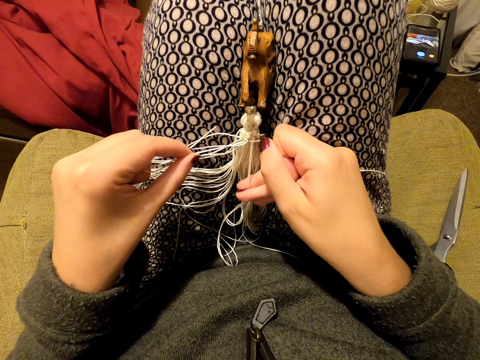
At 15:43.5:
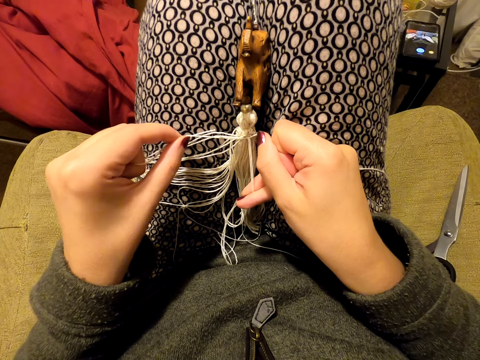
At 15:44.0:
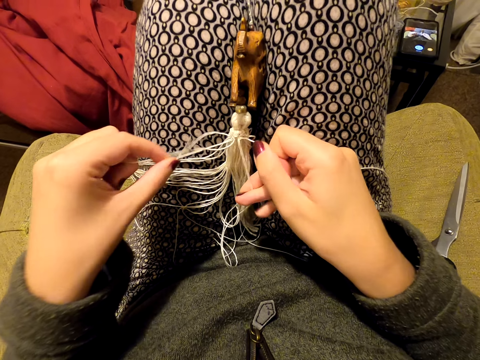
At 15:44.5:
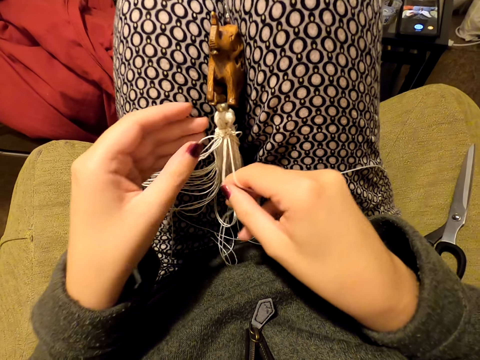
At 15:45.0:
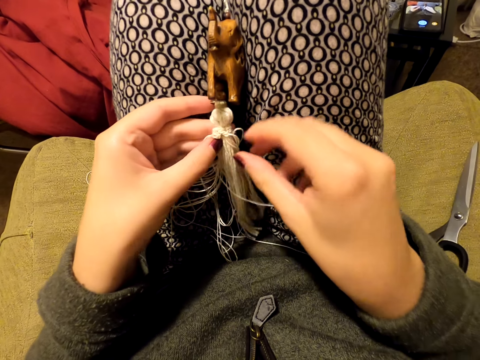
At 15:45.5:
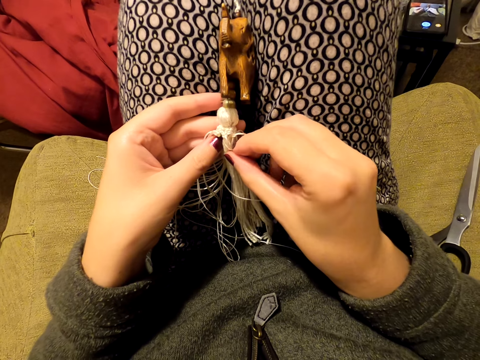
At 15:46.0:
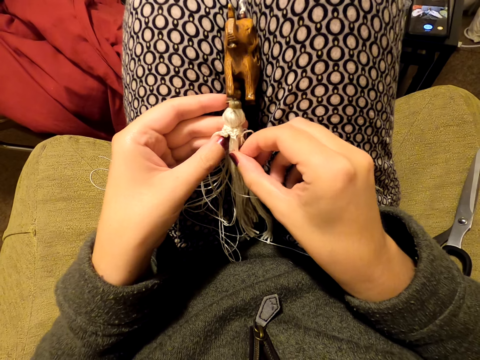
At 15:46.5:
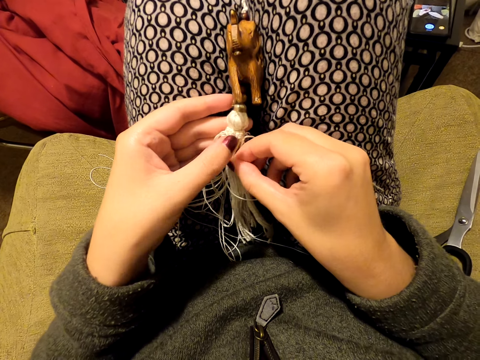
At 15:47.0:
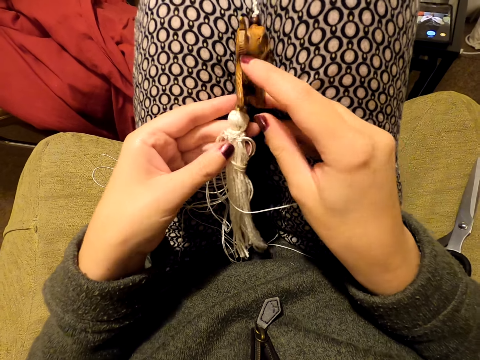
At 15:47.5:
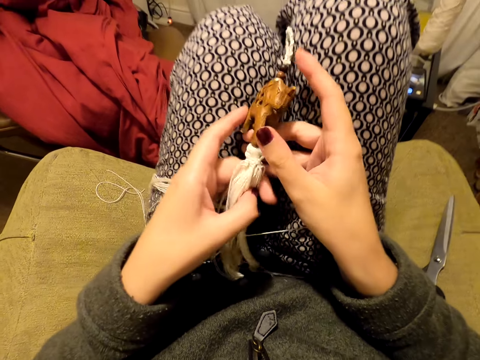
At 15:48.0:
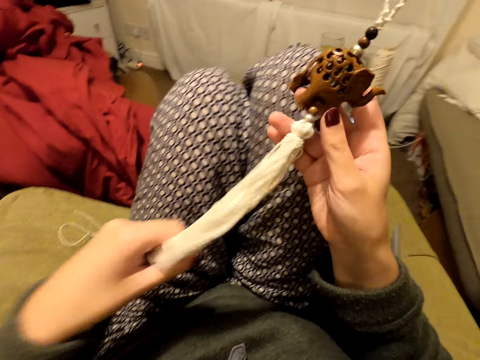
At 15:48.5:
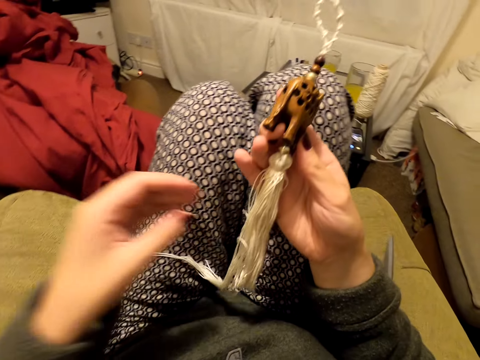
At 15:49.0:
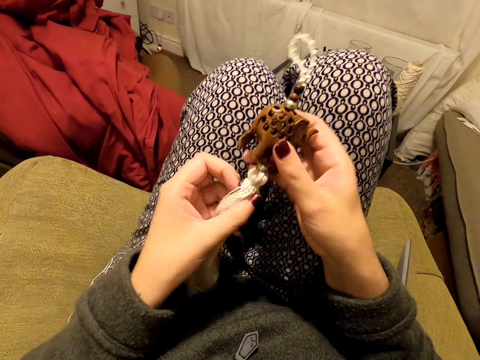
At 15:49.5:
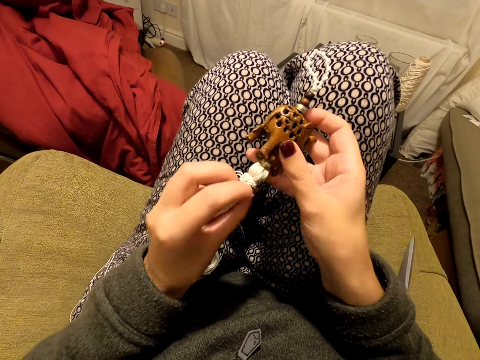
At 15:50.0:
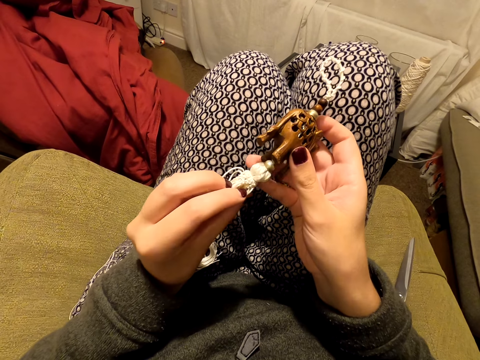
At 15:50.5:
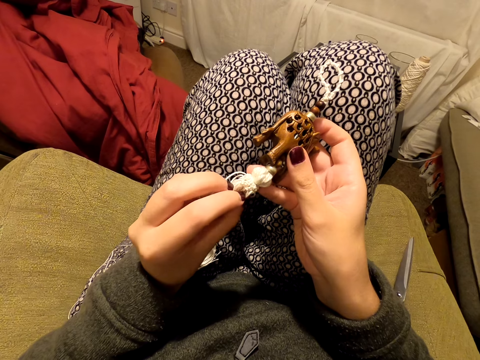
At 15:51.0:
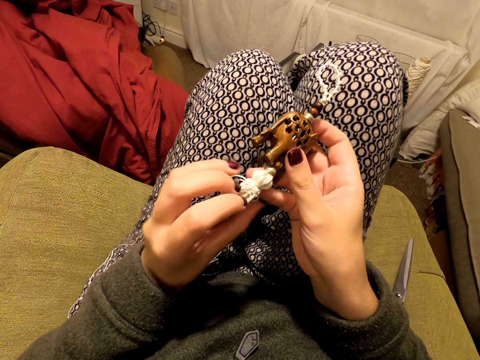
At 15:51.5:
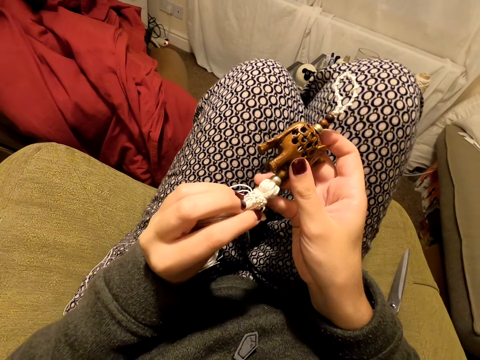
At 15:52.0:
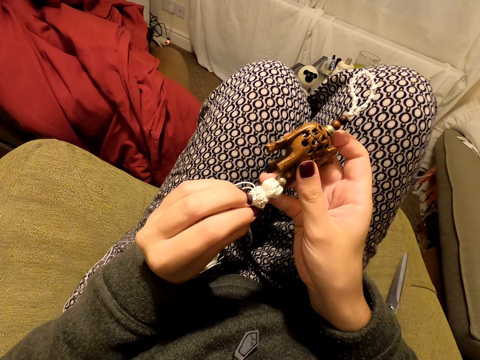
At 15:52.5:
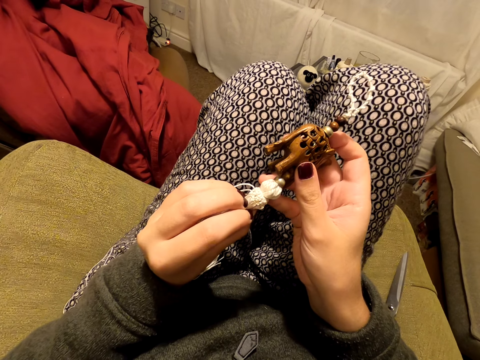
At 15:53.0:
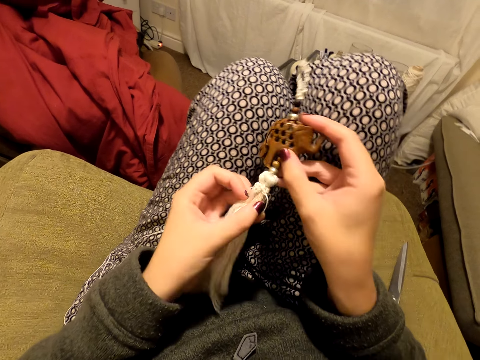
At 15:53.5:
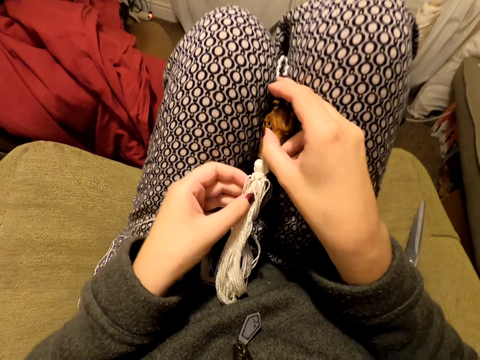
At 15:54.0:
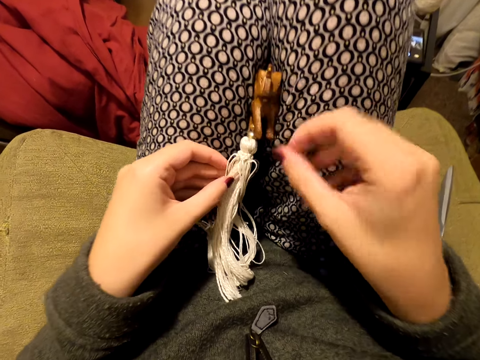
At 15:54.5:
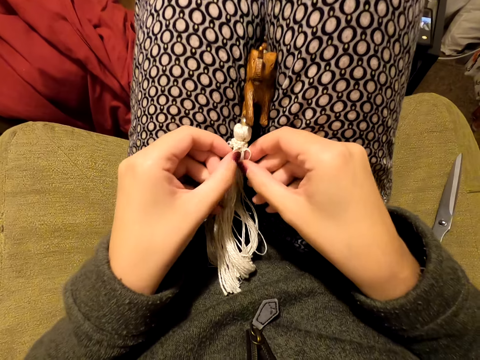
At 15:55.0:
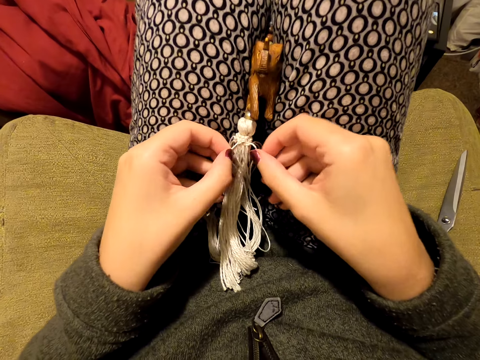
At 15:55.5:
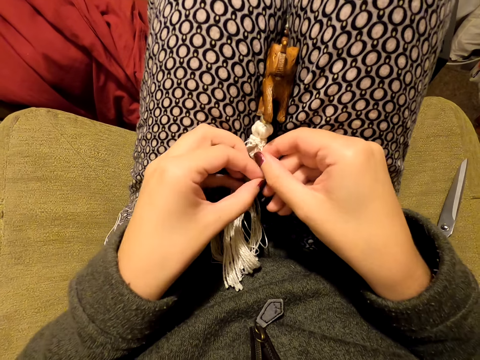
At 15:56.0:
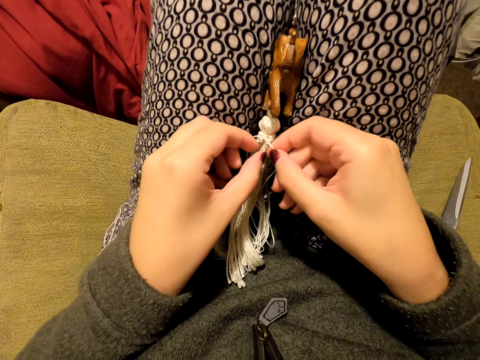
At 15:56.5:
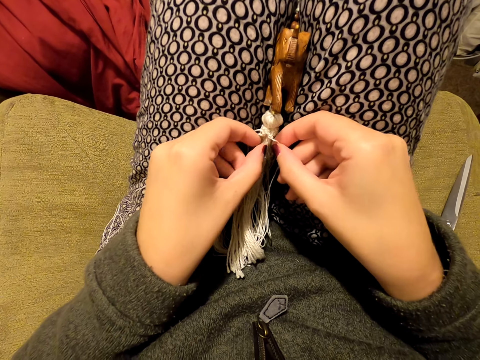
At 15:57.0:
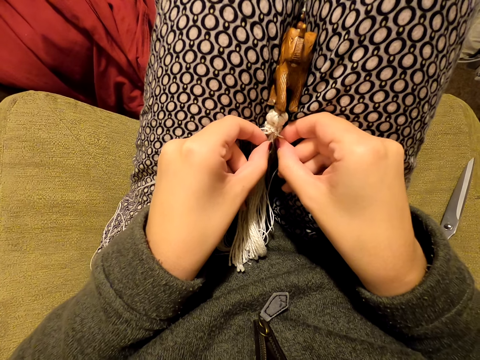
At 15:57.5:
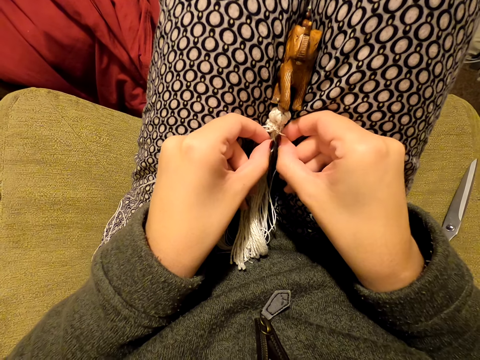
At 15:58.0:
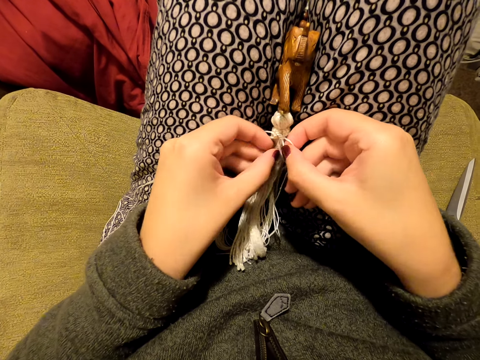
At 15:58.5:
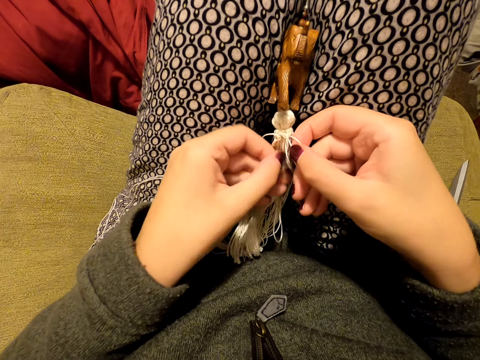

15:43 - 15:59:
The camera wearer holds the tassel decoration with both hands. She lifts the tassel decoration off her legs. She pulls the threads. She picks up something. She checks the tassel decoration. She adjusts something. She stares at something. She puts the wooden pendant between her thighs. She picks the threads. She switches the thread to the other hand. She stretches the threads. She picks the threads.

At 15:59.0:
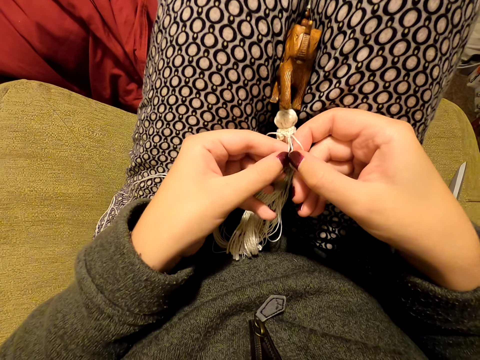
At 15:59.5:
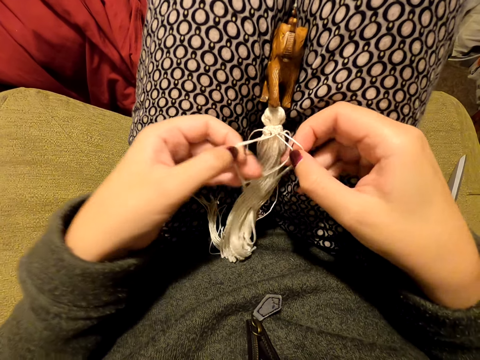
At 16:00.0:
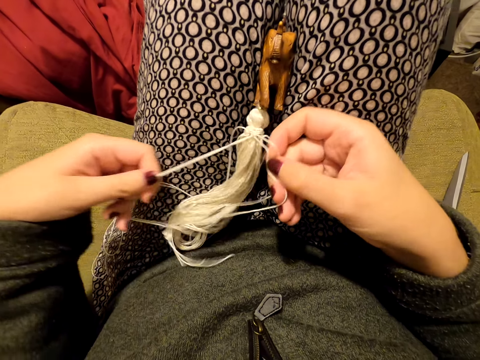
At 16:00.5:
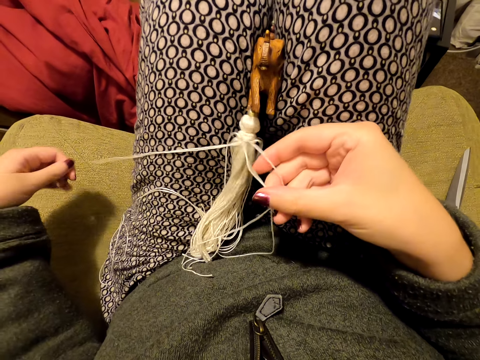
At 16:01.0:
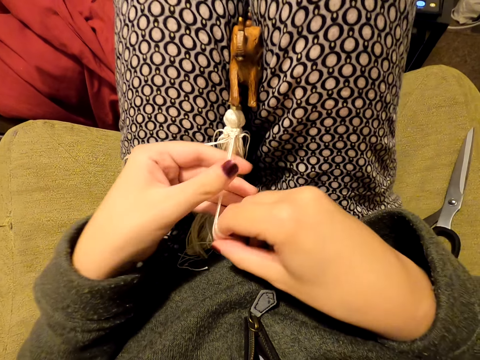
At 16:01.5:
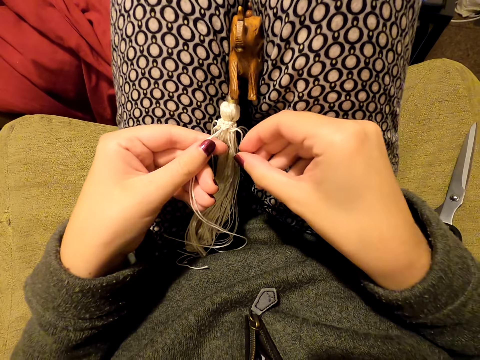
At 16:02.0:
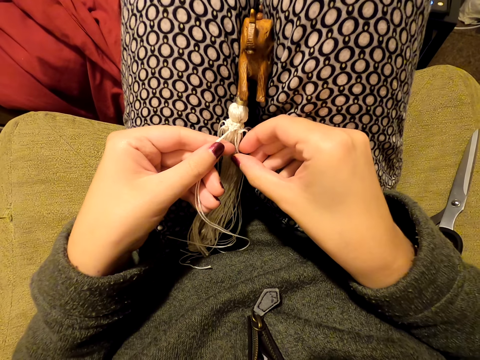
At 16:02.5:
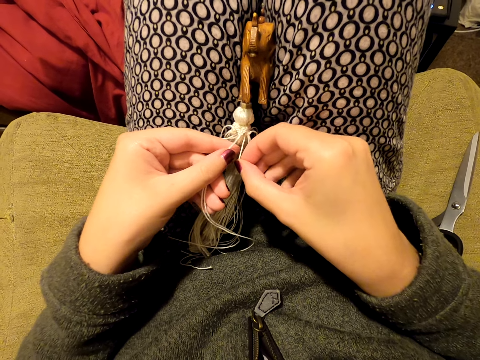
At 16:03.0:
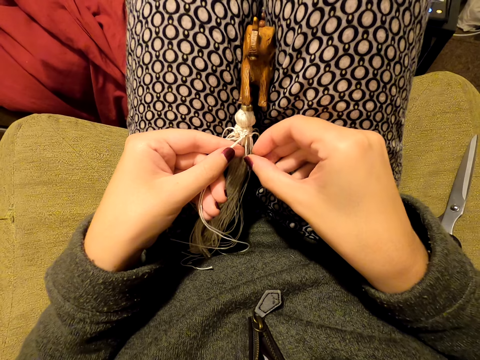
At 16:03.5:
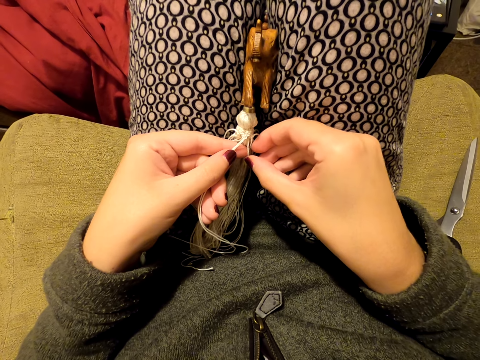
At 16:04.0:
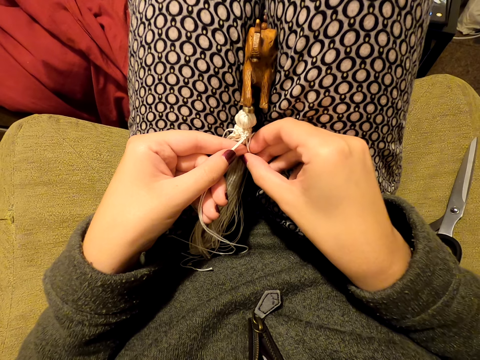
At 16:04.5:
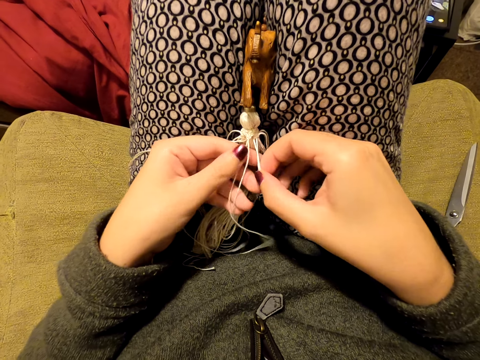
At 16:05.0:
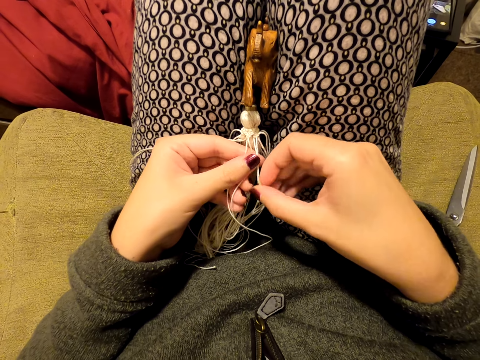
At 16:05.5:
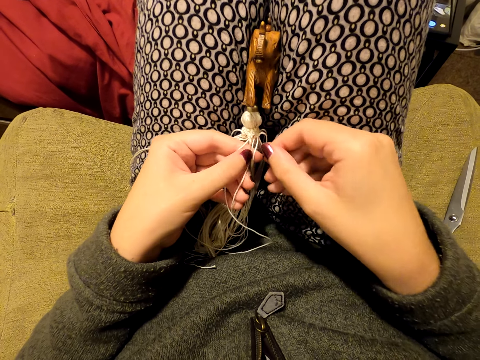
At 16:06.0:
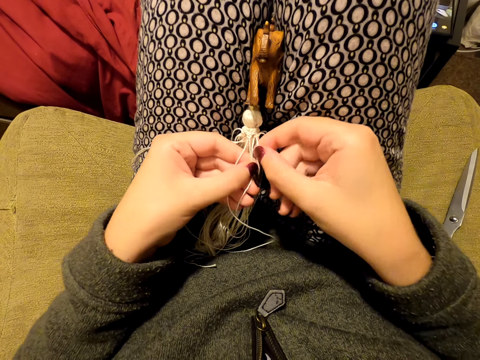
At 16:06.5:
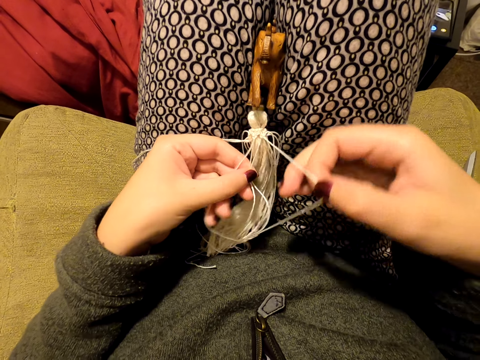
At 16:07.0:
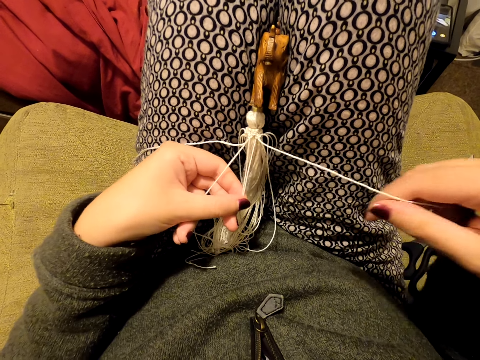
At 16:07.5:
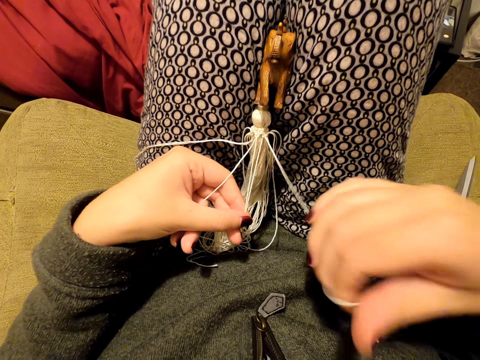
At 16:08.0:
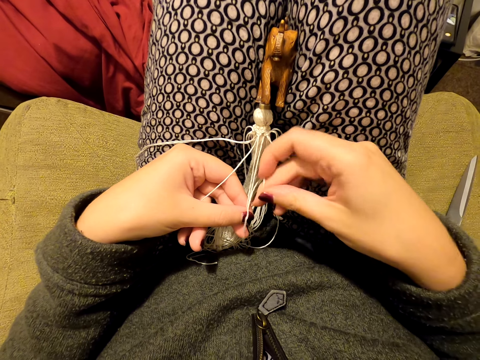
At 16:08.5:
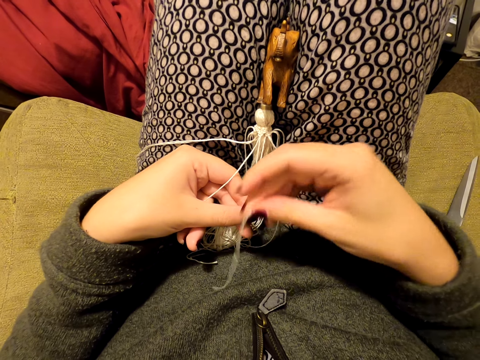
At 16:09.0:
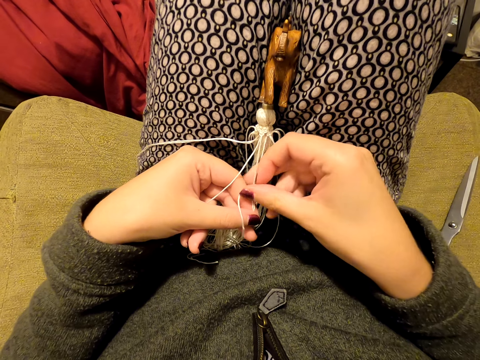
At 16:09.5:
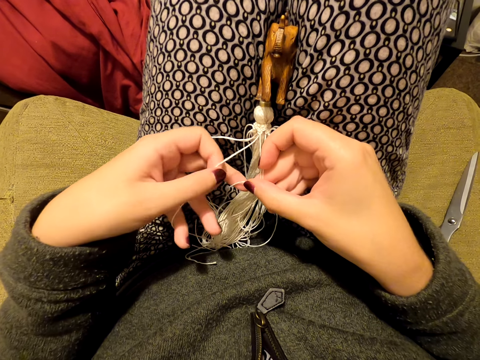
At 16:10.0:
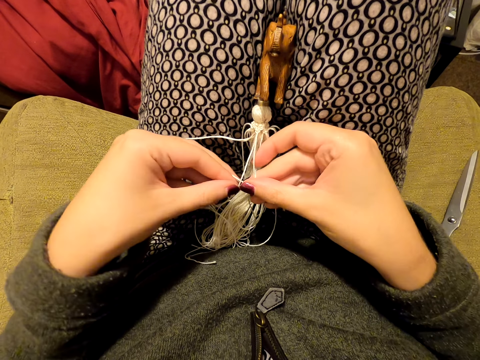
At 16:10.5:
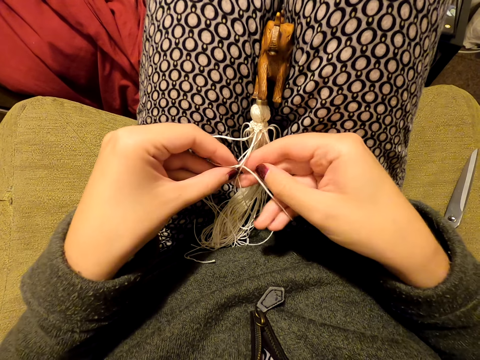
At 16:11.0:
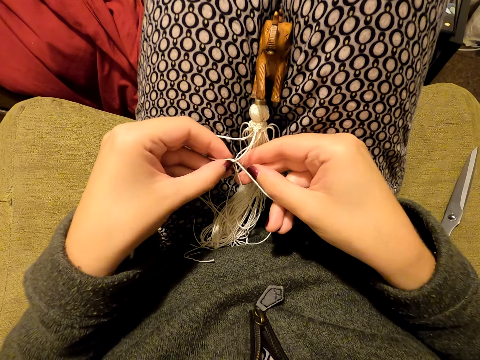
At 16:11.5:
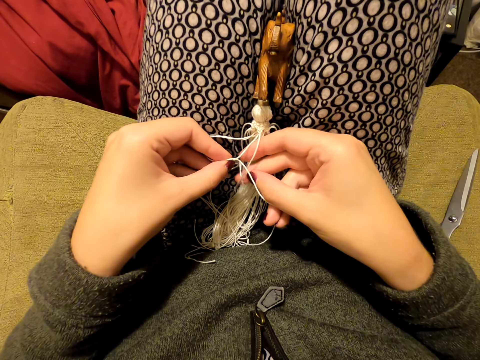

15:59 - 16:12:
The camera wearer pulls the threads. She puts the thread on her leg. She switches the threads to the other hand. She picks the thread. She switches the threads to the other hand. She picks the thread. She pulls the thread. She knits a tassel decoration with both hands.
